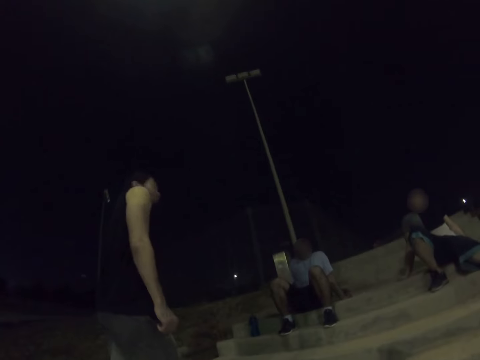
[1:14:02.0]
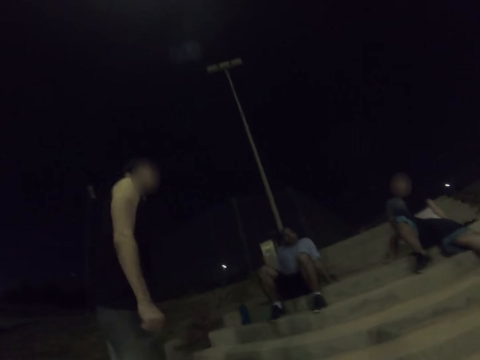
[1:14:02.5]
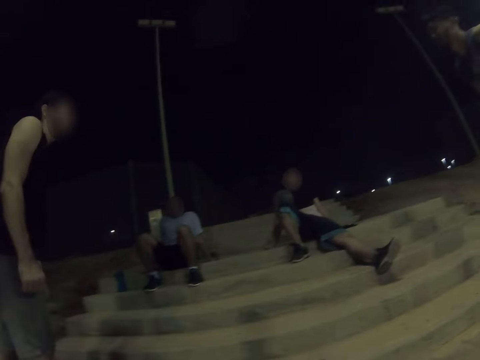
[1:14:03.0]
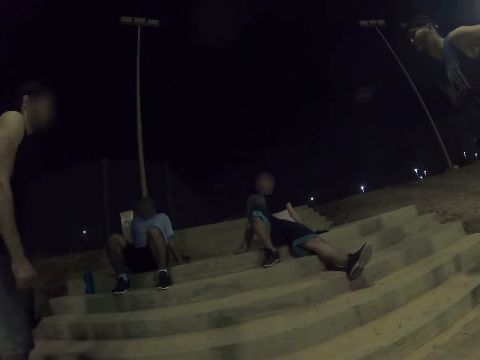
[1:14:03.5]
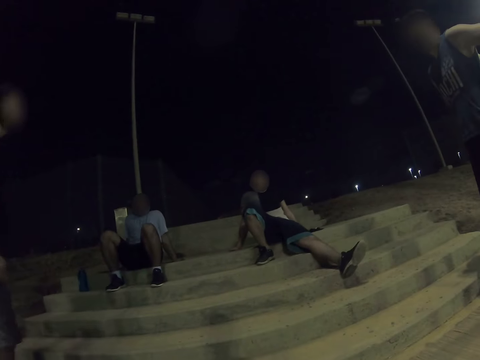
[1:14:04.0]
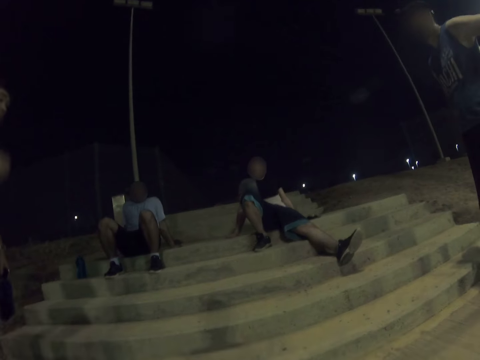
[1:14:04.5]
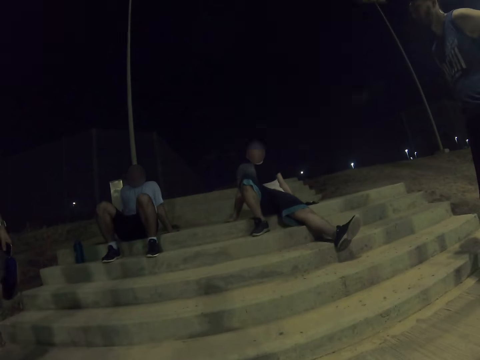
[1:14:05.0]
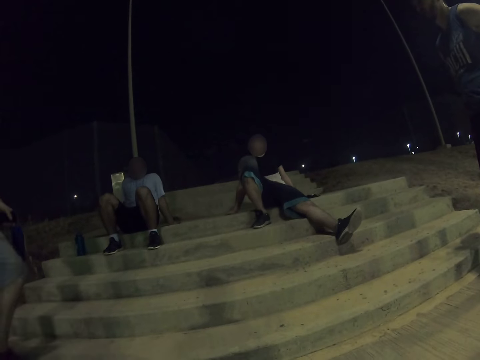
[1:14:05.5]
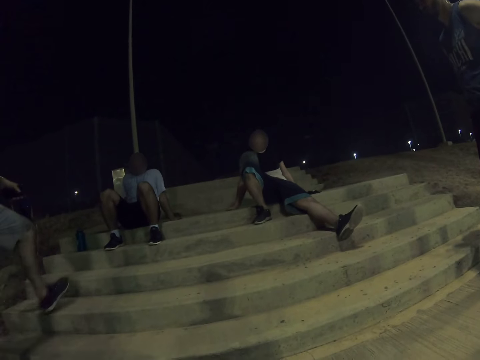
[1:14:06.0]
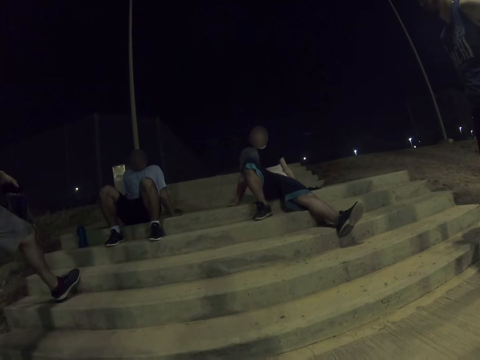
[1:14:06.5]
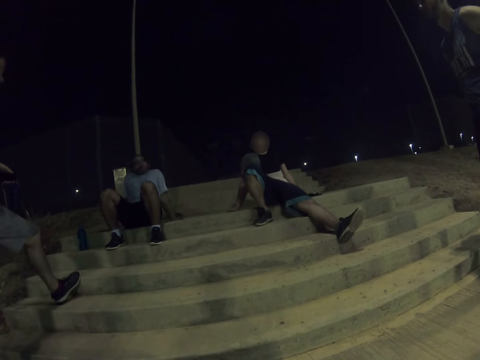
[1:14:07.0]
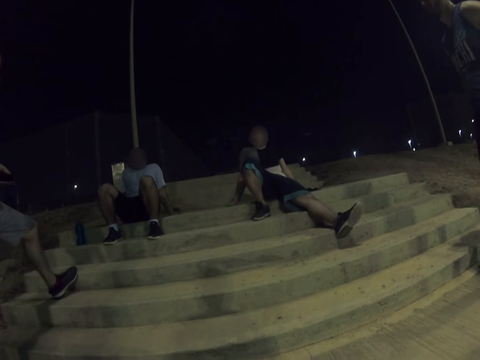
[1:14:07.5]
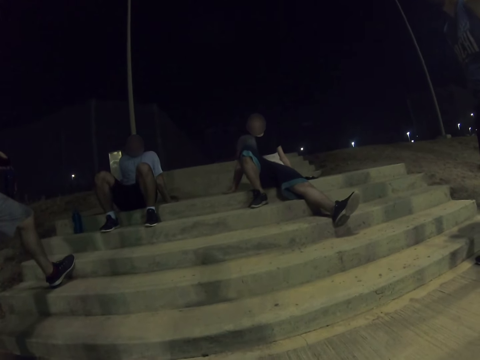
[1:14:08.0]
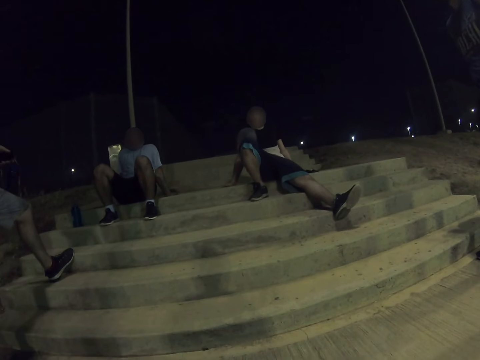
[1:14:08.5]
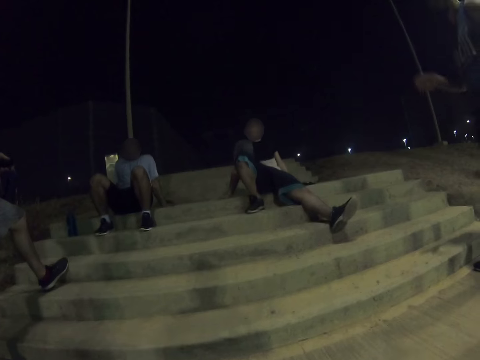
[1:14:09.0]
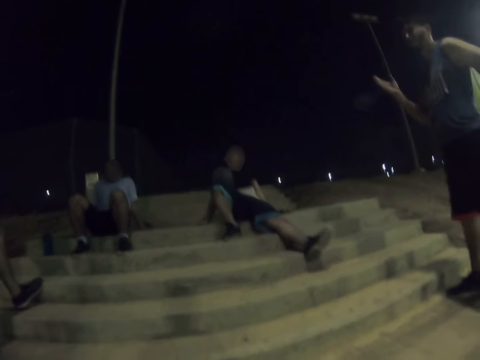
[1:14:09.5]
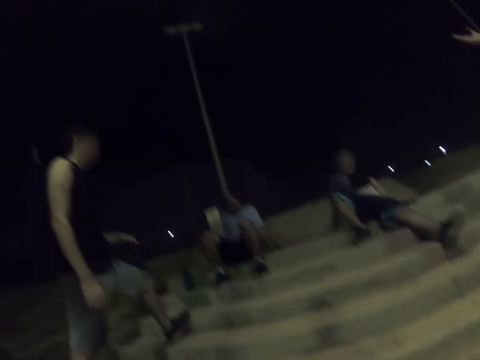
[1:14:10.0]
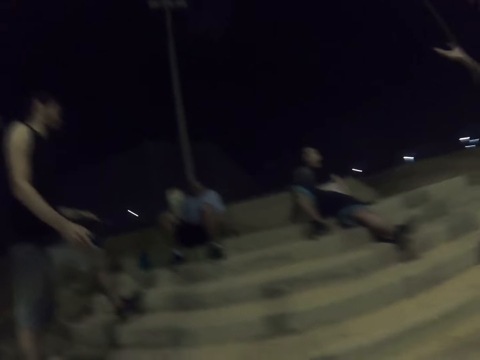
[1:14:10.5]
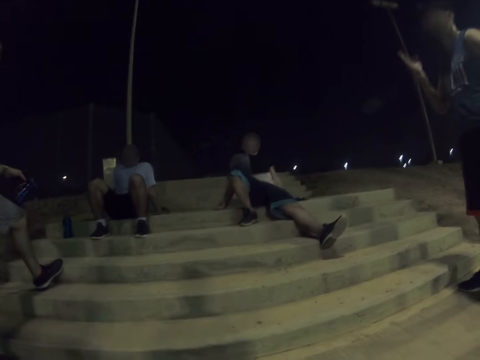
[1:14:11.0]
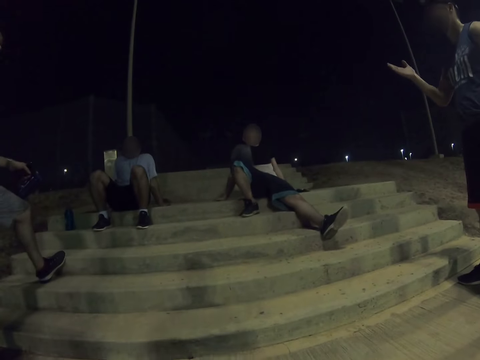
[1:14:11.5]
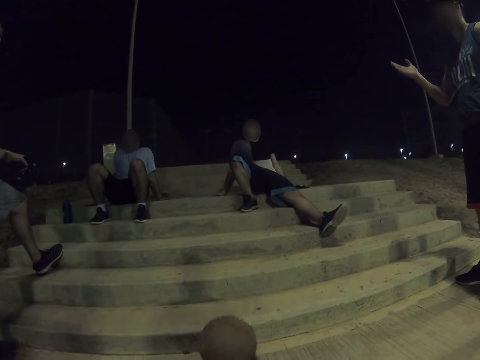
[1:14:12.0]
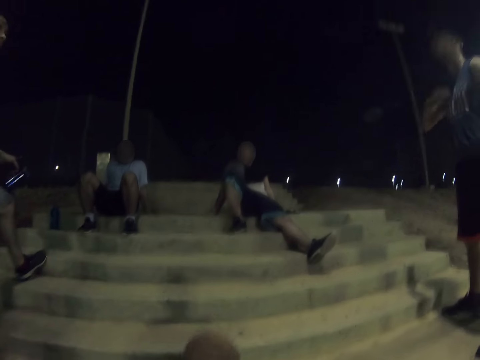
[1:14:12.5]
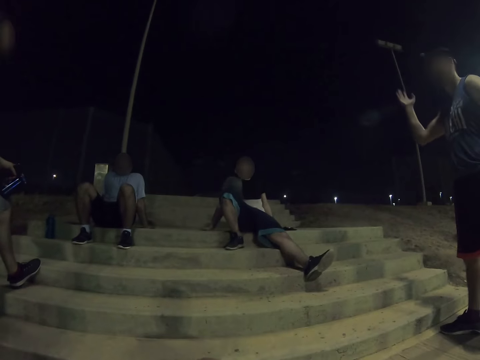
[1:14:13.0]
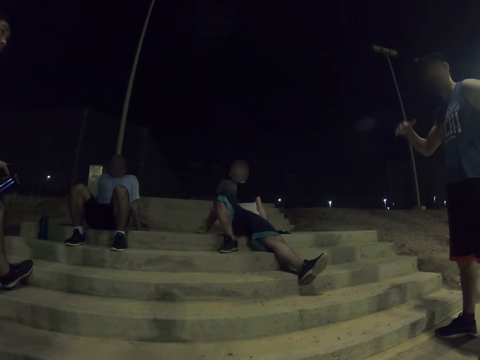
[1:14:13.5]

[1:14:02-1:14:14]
A man talks with another man. The first man moves his hand. He talks with the other man. The camera wearer plays the ball.

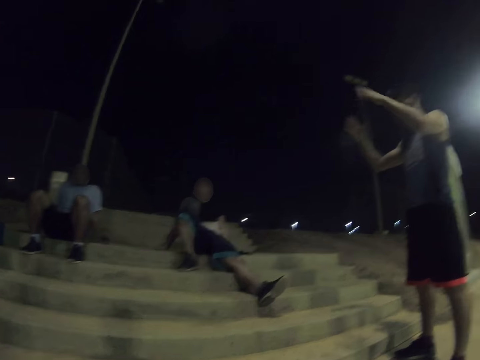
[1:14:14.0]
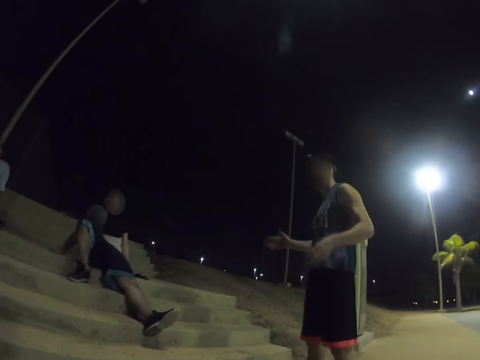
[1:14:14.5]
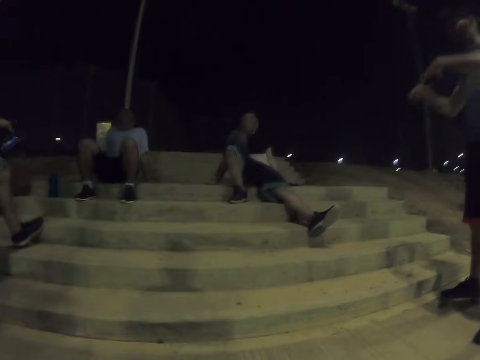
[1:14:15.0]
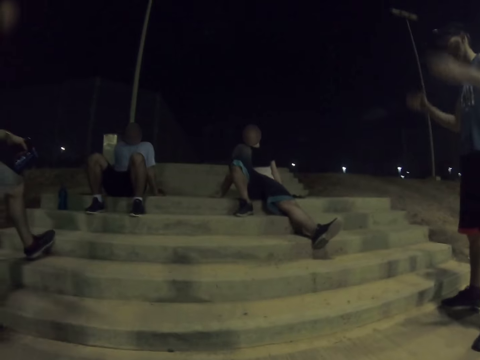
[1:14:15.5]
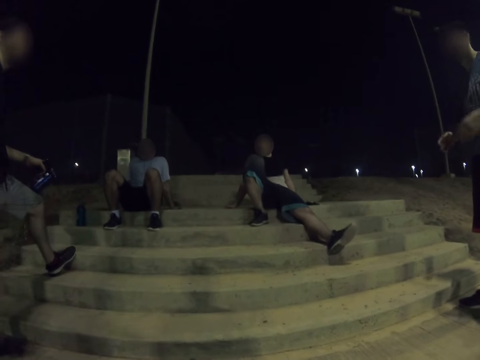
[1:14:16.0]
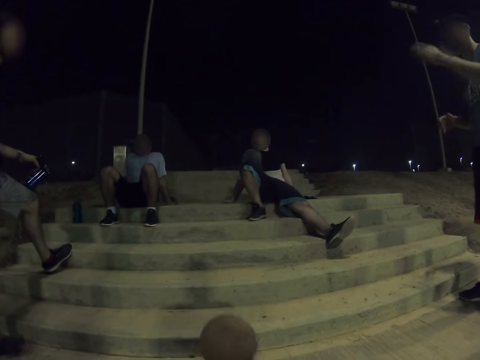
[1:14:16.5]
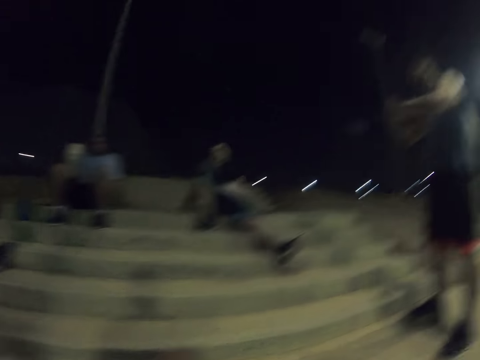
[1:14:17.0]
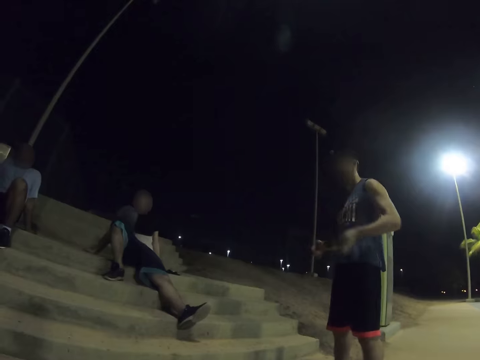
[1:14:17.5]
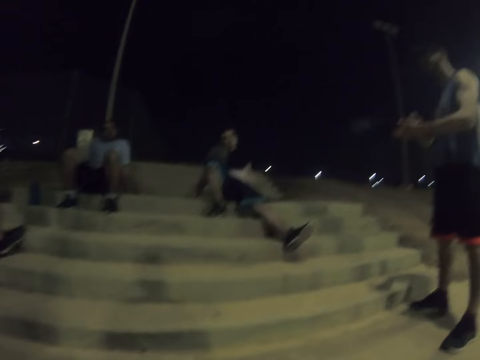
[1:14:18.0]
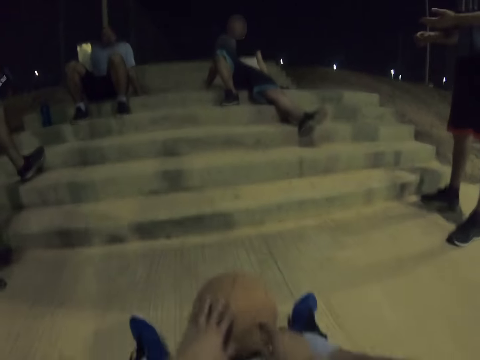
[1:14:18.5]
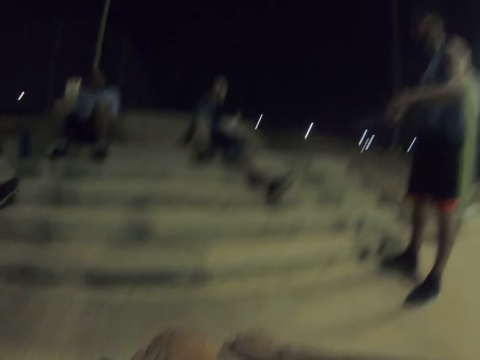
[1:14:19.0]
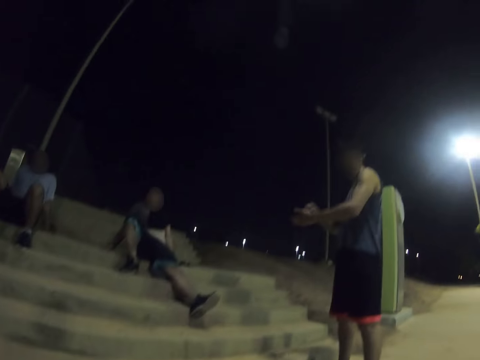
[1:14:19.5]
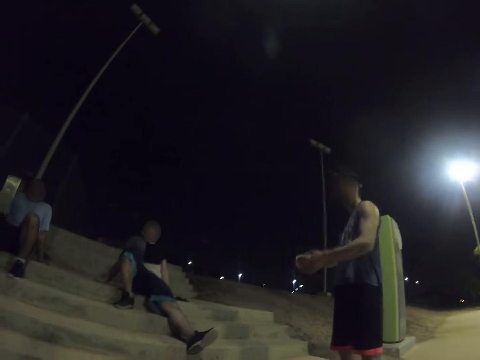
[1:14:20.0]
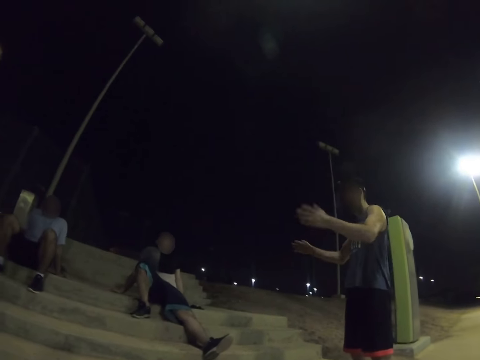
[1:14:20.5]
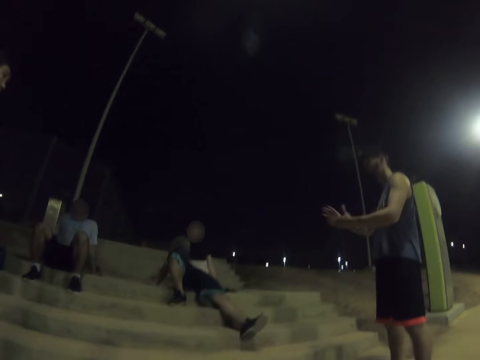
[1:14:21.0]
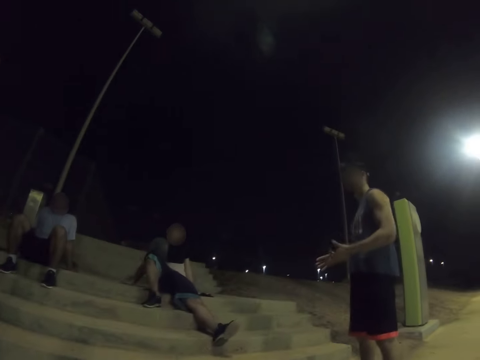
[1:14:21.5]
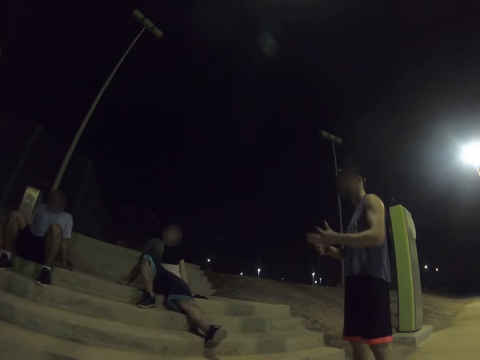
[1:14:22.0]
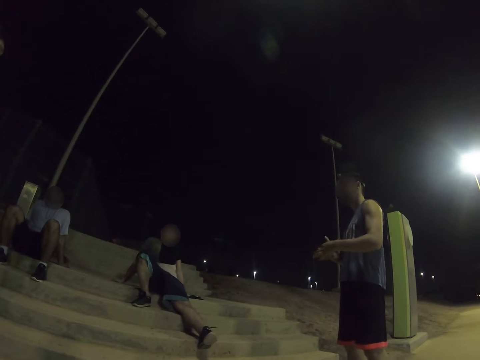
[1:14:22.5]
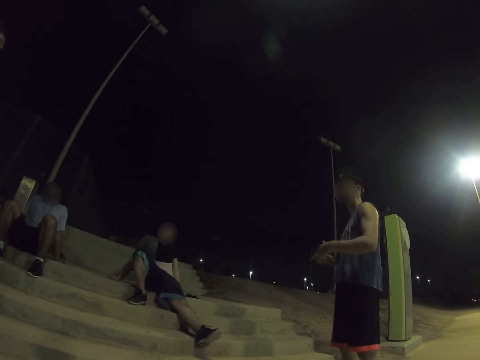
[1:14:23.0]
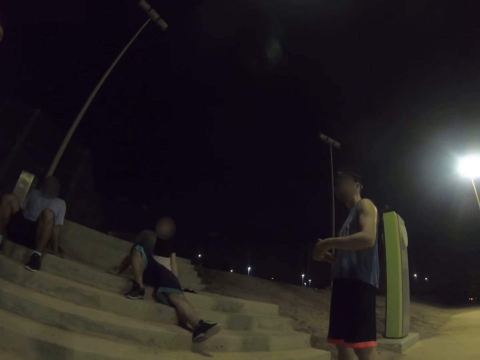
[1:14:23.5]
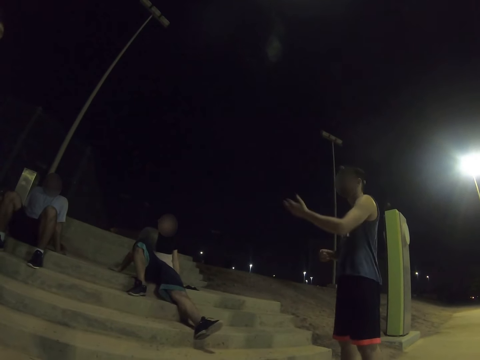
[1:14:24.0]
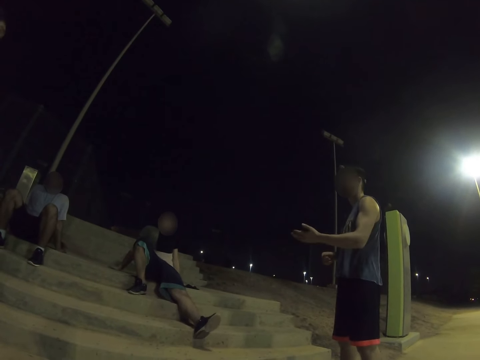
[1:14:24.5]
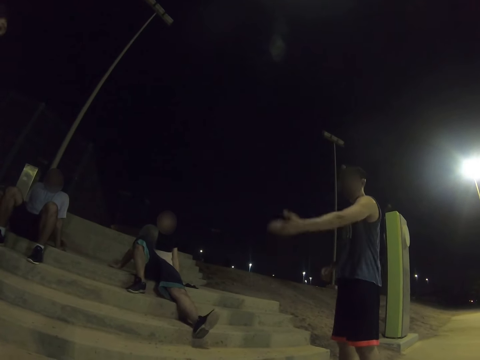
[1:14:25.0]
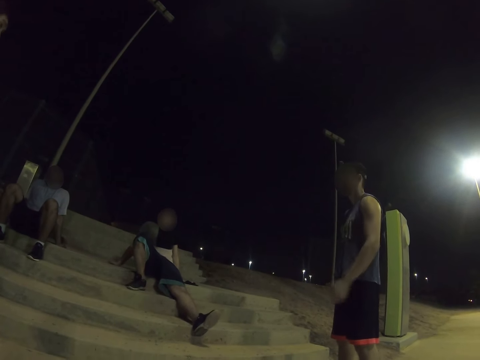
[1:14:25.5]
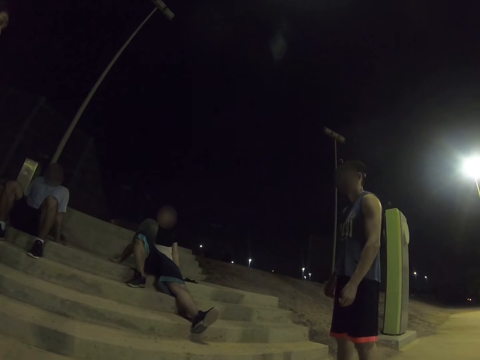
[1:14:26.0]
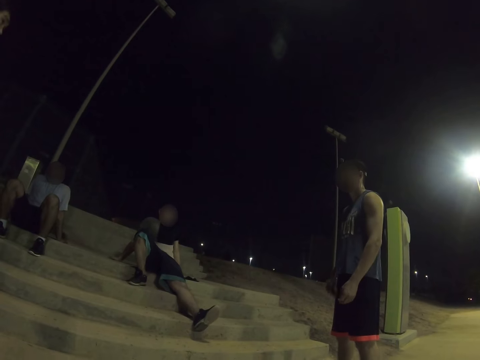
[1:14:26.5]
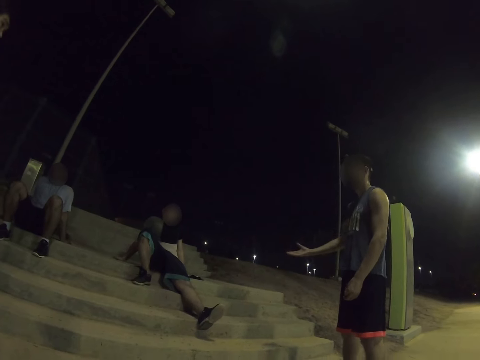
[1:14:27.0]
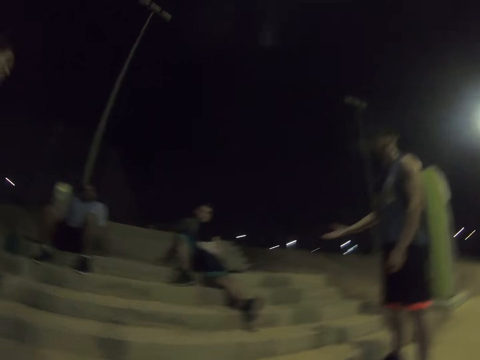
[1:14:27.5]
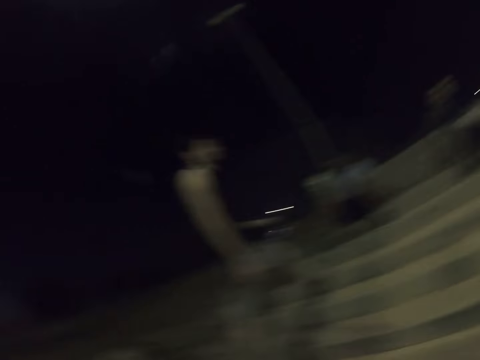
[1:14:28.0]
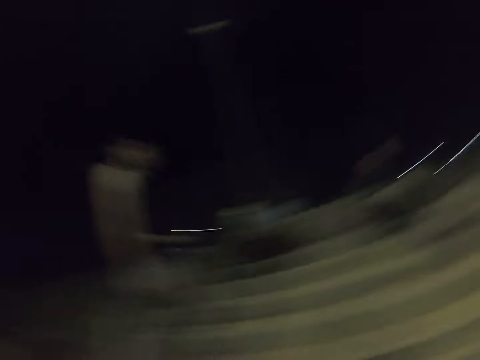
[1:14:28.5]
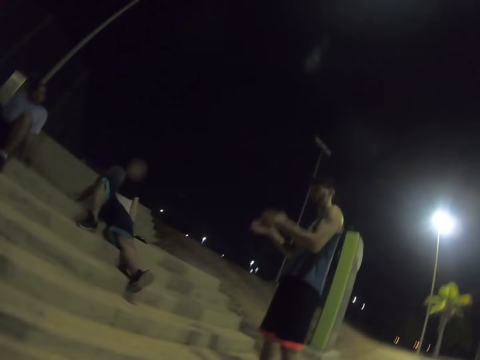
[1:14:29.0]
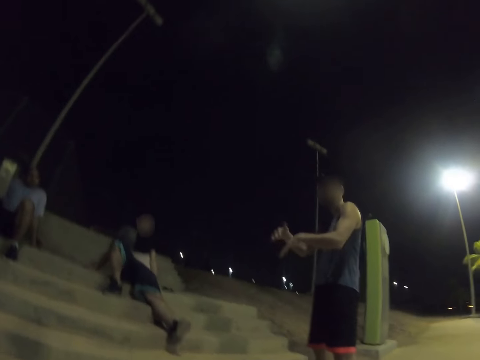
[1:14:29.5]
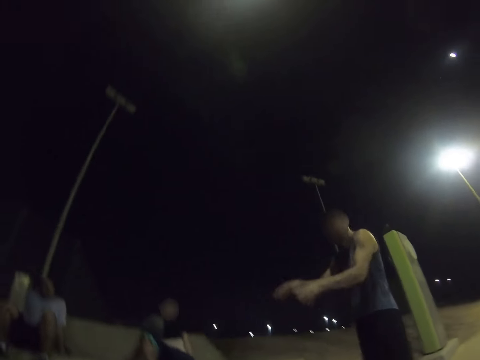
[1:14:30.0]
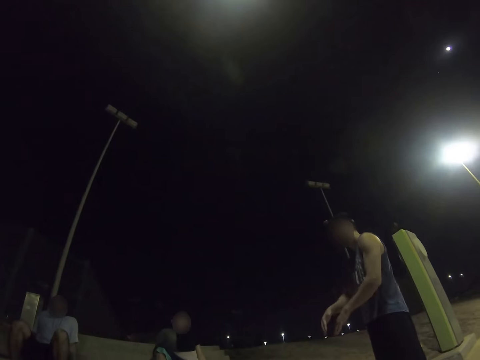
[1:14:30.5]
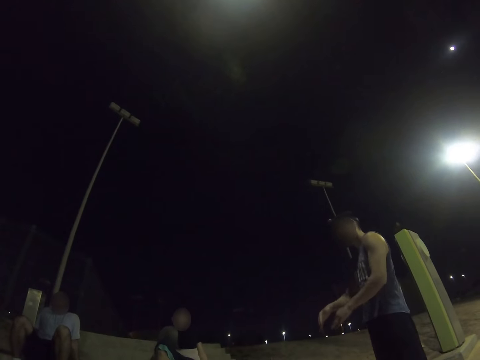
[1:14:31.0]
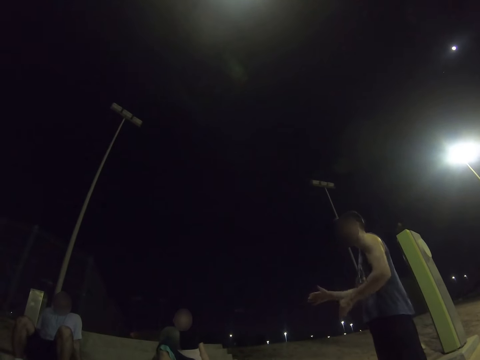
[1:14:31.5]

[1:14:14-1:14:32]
The camera wearer plays the ball. A man talks with another man. The first man moves his hands. The camera wearer plays the ball. The first man talks with the other man. The camera wearer sits on the ground with the ball. The first man talks with the other man. The camera wearer looks around. They look around again. The first man moves his hands side to side. He talks with the other man. The camera wearer looks around.
